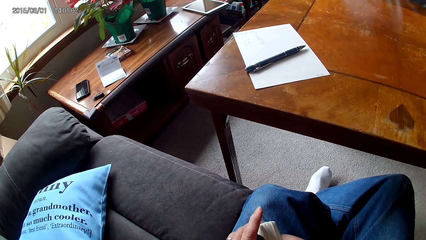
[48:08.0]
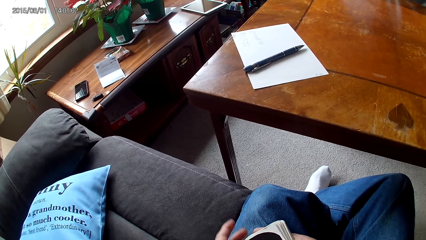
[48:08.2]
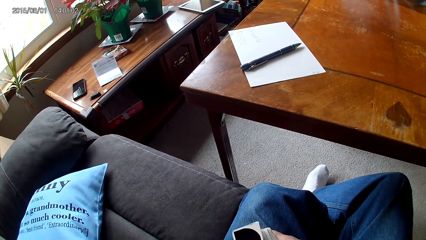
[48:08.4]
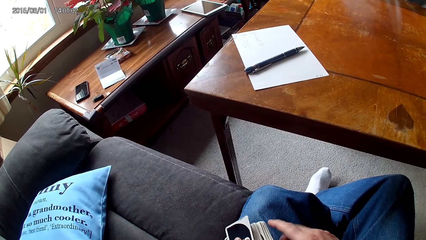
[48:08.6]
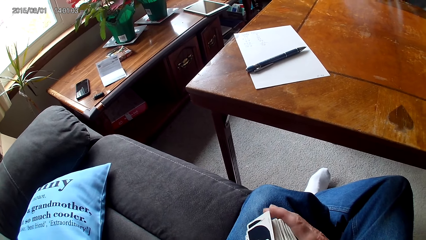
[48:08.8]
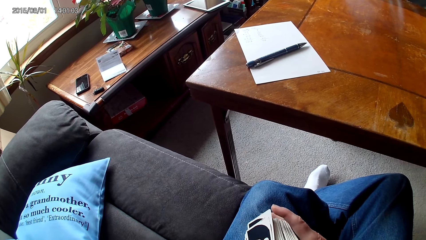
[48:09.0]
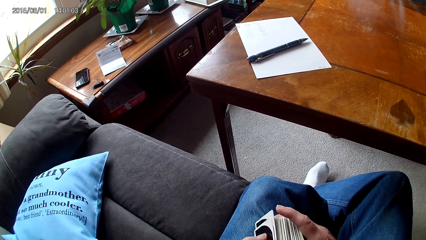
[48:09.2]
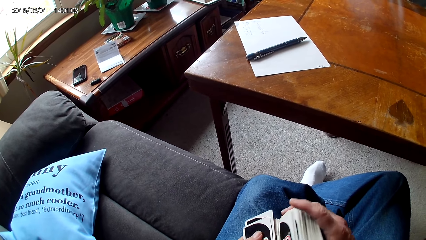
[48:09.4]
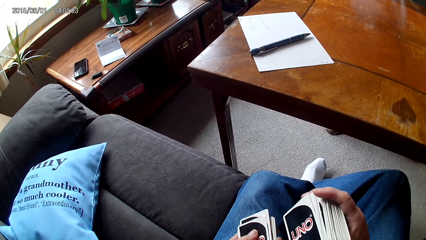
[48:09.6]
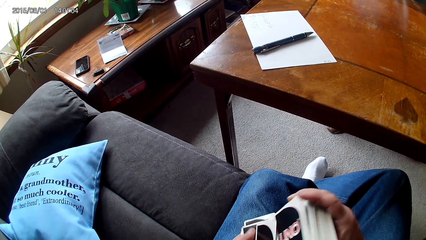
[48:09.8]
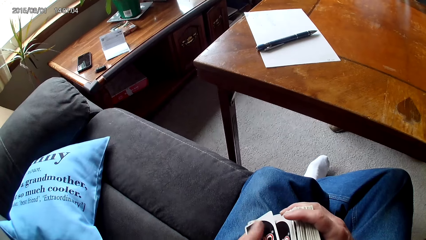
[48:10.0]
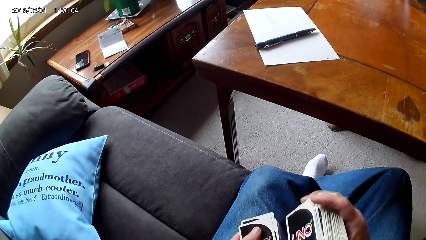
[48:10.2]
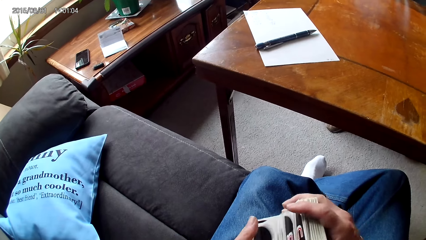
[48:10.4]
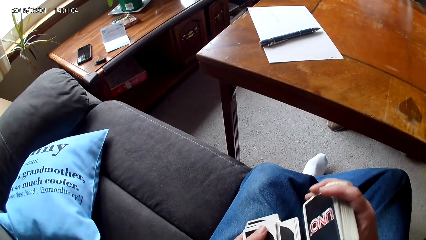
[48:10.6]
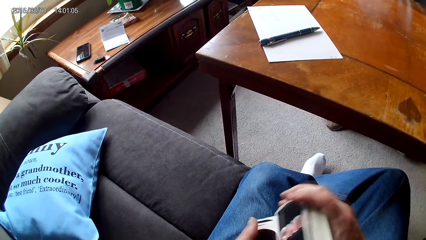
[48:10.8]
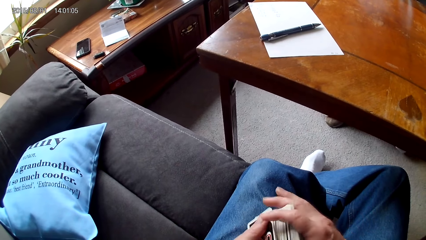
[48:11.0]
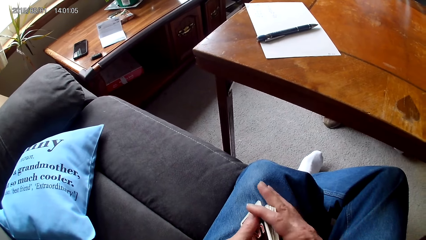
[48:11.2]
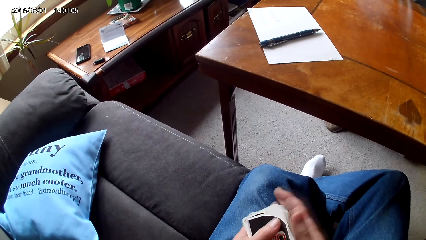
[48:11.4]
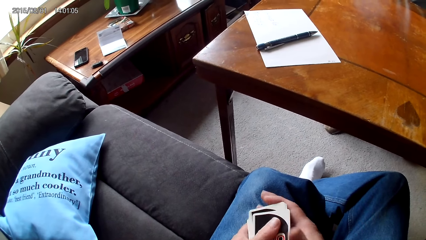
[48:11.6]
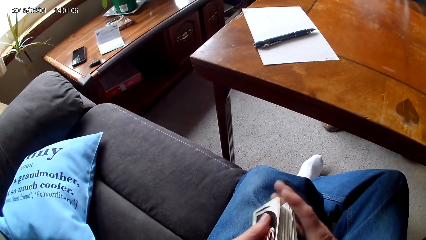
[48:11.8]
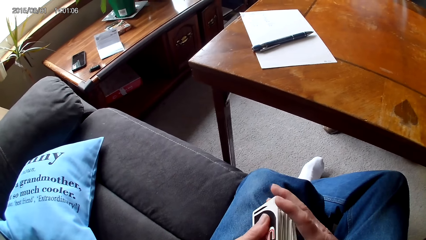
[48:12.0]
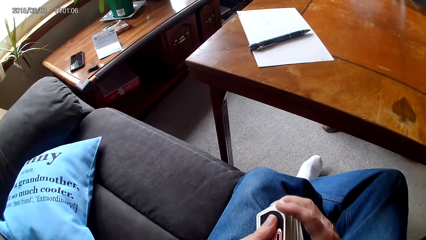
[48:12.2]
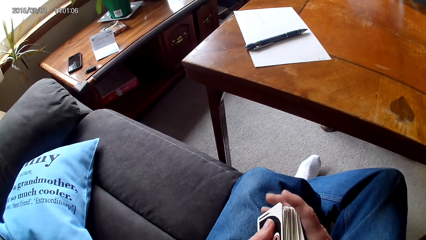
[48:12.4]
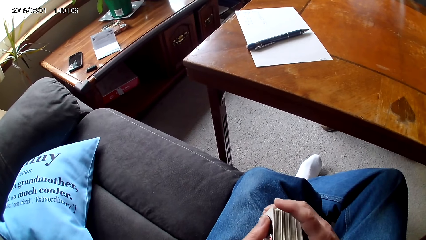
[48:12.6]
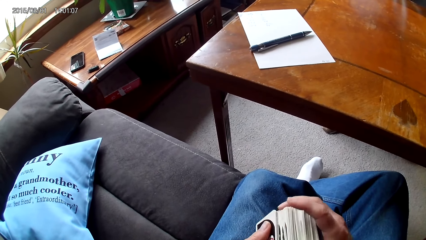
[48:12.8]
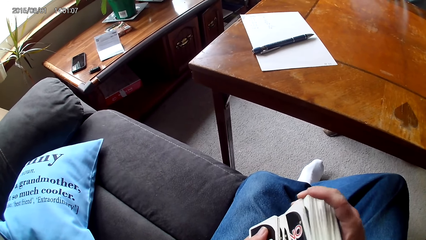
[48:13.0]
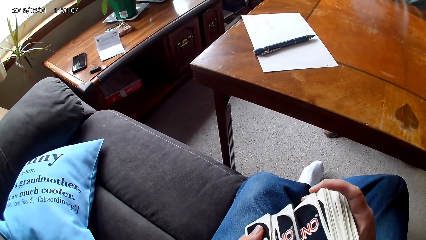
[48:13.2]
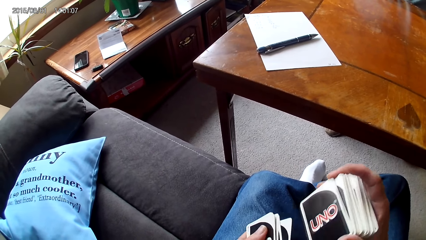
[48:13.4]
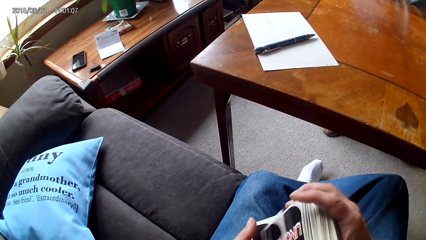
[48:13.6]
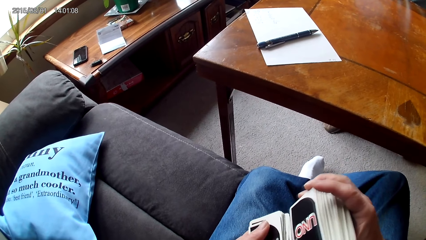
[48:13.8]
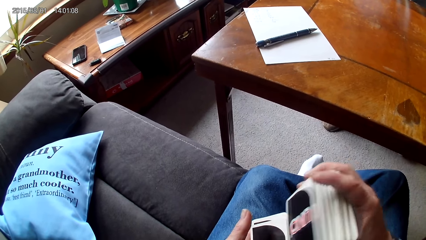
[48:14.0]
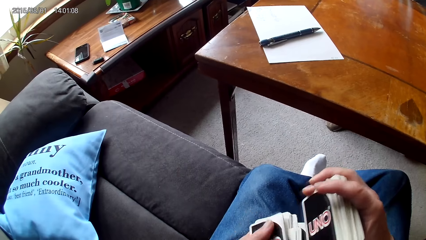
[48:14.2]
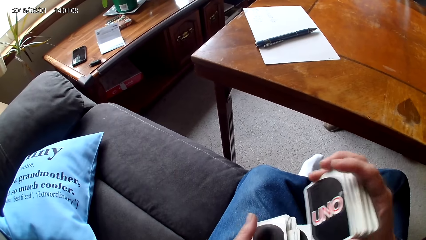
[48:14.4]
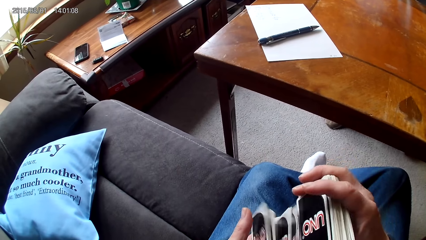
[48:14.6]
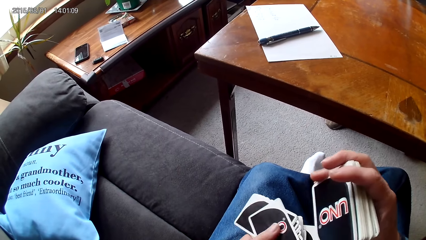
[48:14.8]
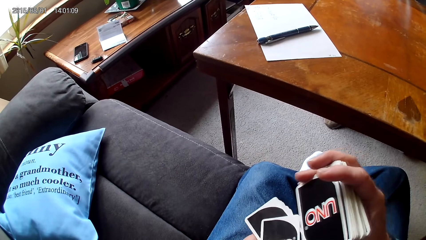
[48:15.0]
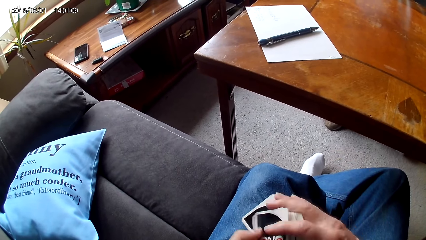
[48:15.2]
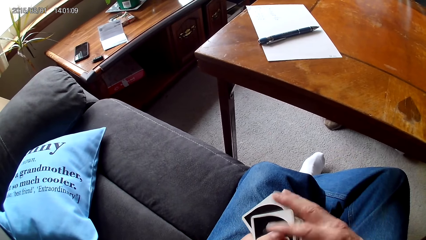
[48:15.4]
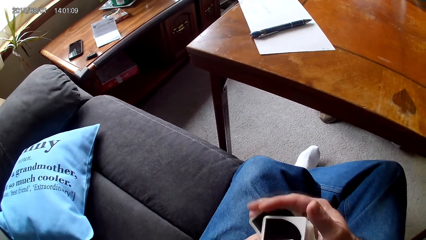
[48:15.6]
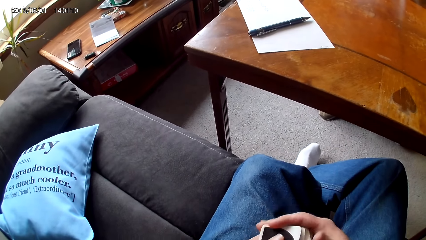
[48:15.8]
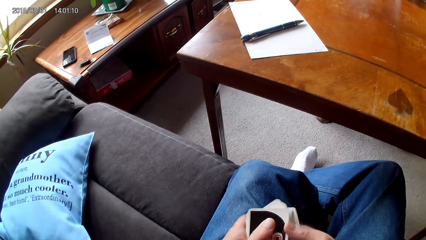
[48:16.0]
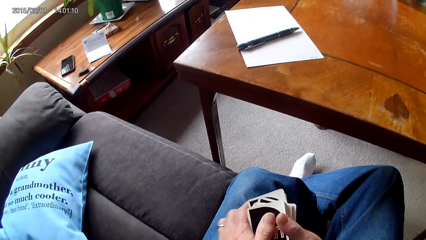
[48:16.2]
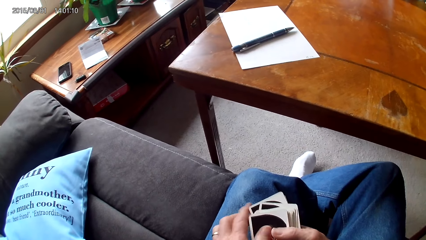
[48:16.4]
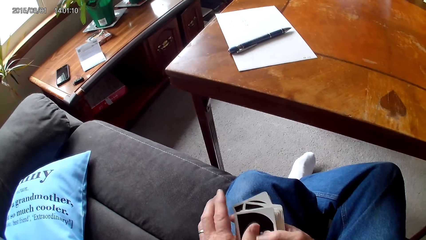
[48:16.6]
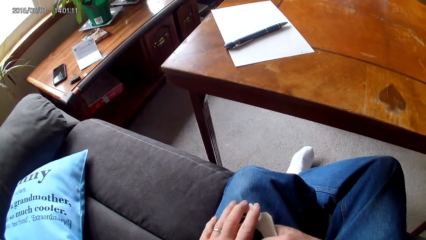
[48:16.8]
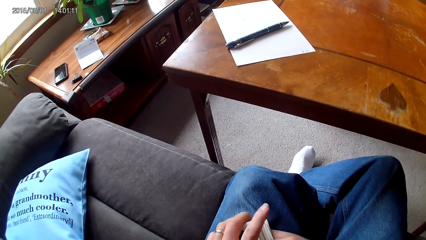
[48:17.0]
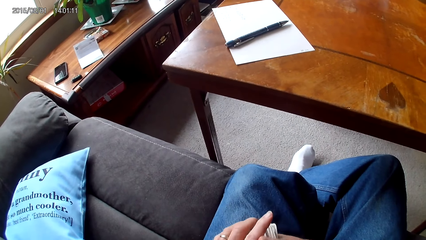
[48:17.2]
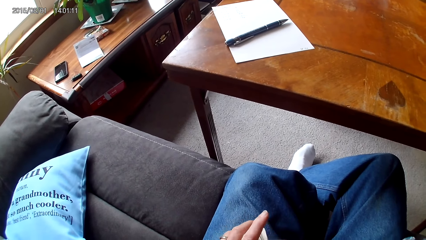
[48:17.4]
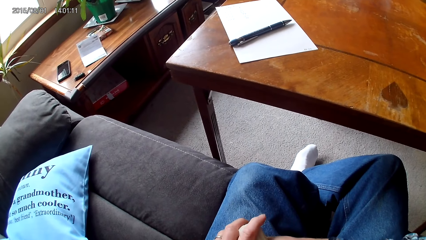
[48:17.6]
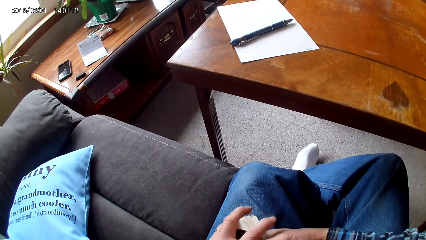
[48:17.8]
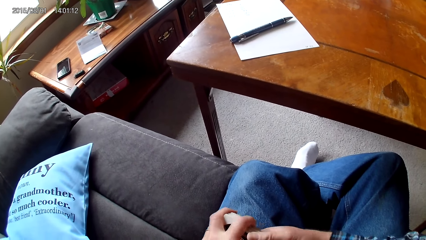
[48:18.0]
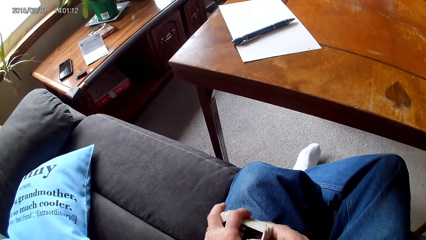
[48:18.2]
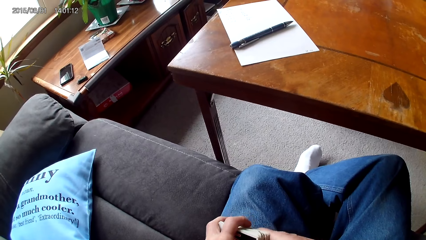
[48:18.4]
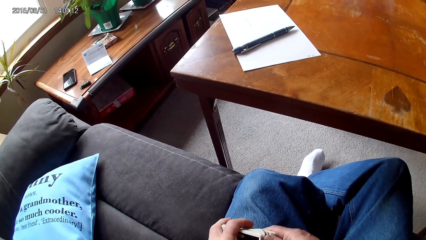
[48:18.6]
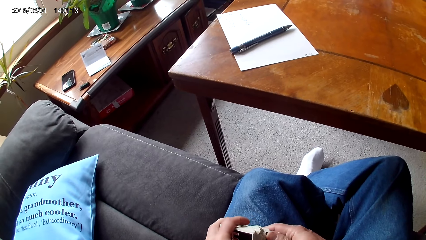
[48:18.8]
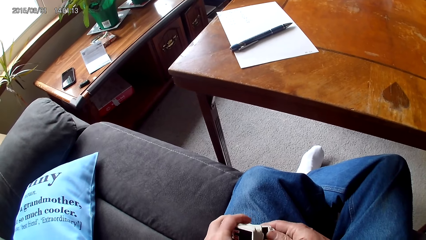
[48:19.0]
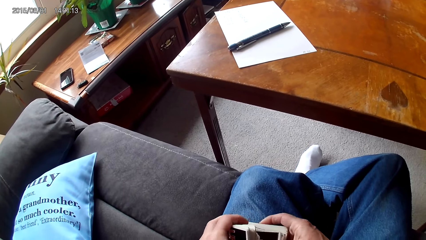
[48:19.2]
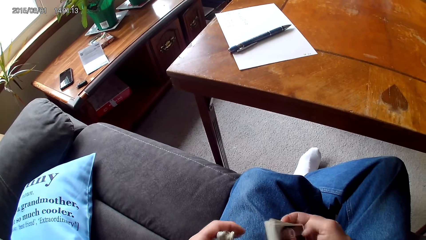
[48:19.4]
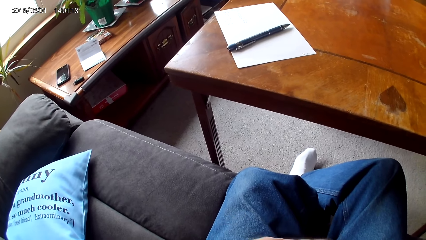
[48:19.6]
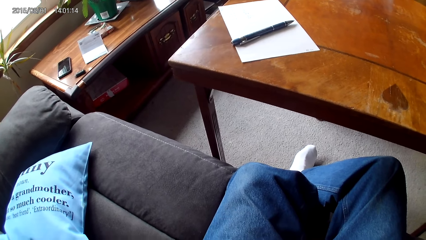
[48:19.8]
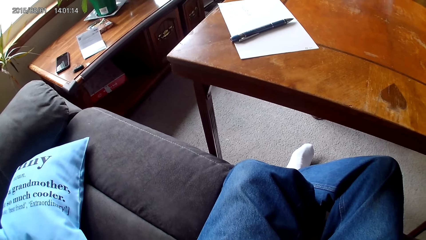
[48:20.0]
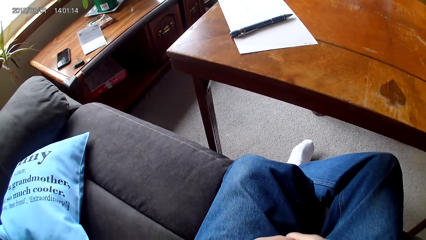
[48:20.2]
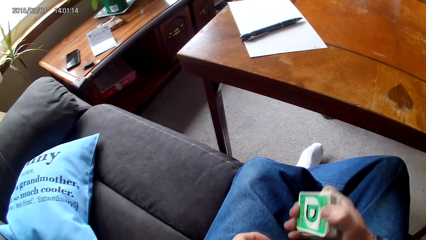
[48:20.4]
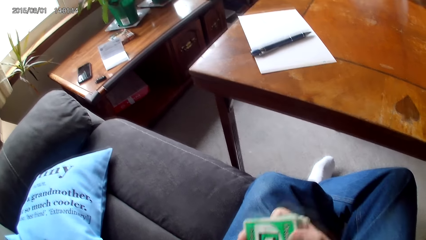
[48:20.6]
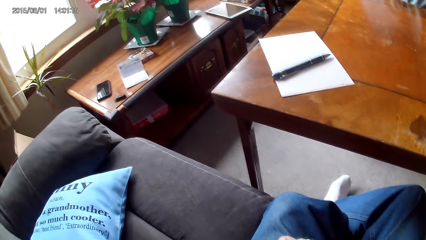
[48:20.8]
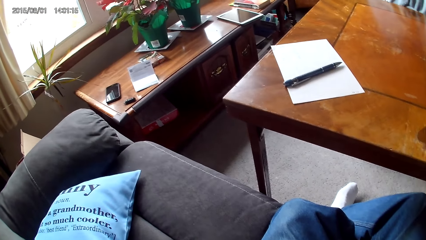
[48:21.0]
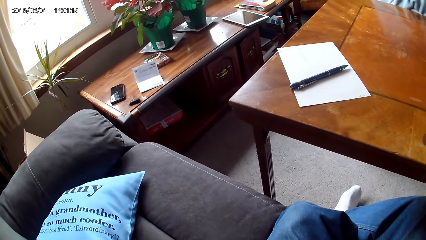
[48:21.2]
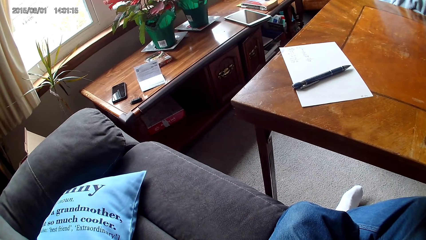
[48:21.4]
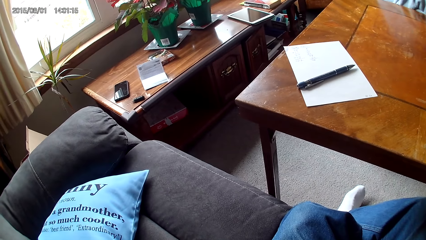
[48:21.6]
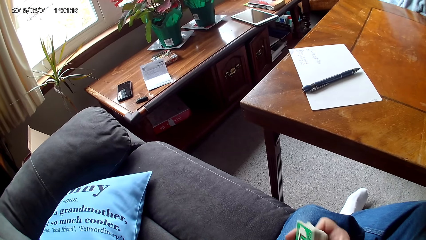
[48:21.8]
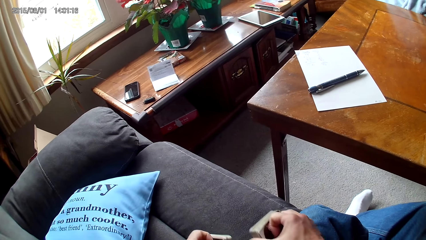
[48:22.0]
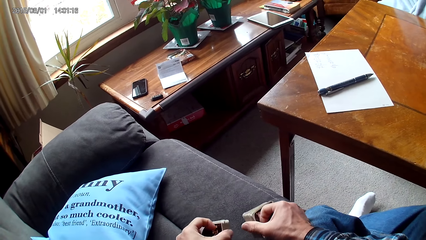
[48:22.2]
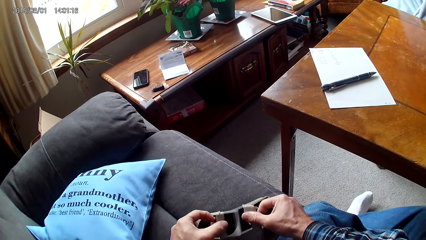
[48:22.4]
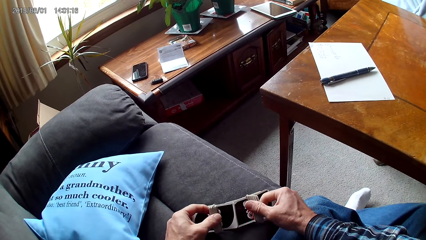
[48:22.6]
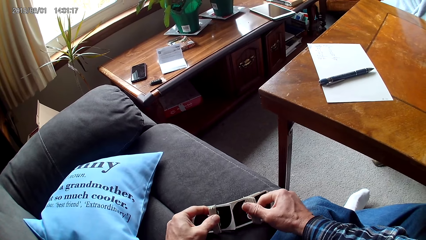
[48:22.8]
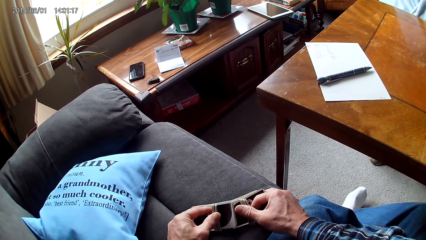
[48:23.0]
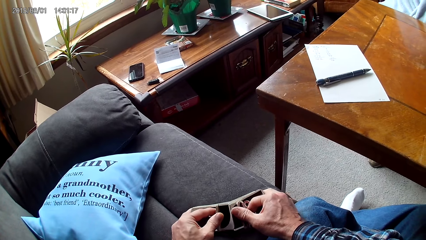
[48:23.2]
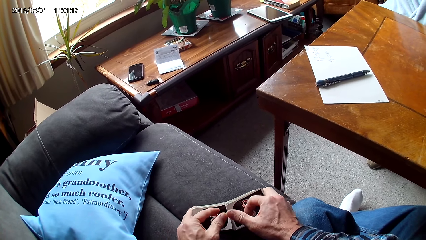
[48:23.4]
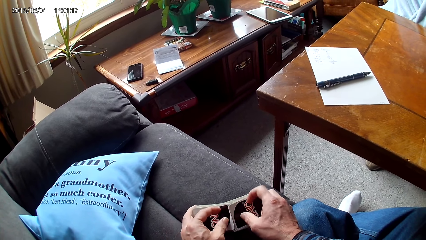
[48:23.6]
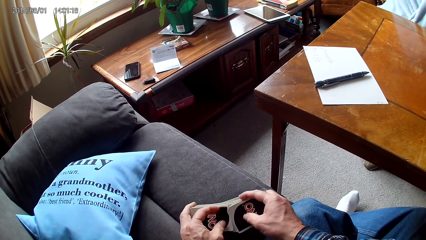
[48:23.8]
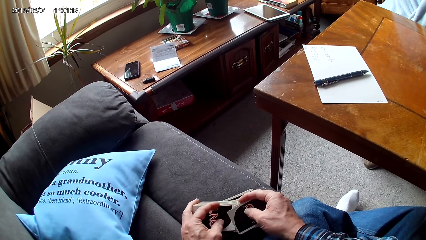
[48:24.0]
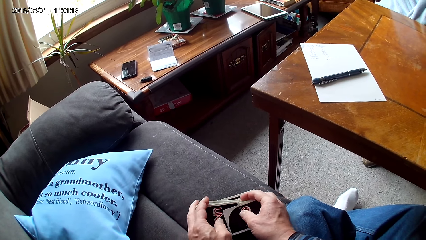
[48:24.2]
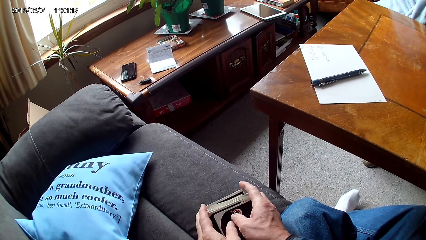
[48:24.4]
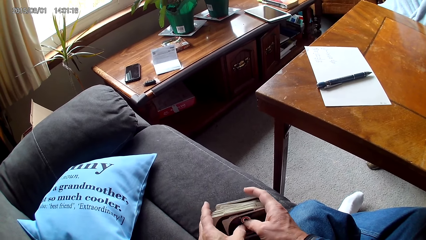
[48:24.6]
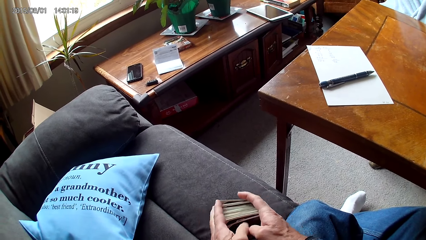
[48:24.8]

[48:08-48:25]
The camera wearer arranges cards with hands. They separate the cards with hands. They sort the cards on a sofa with hands.
